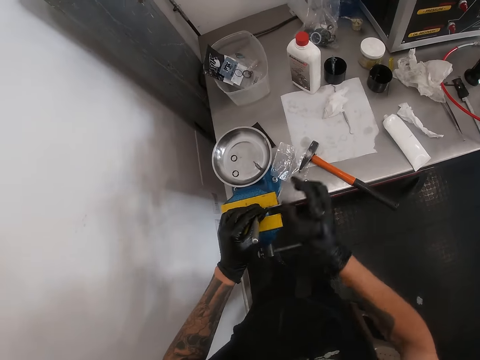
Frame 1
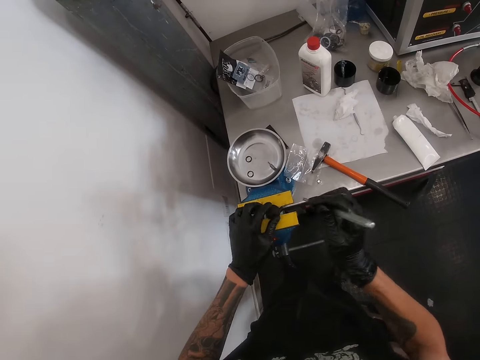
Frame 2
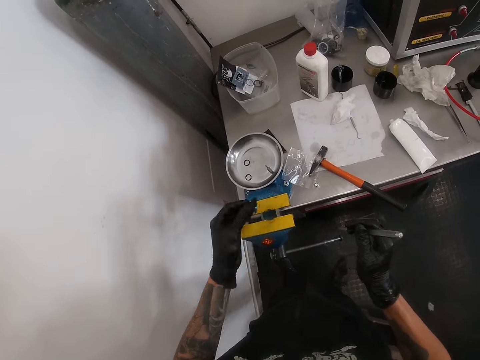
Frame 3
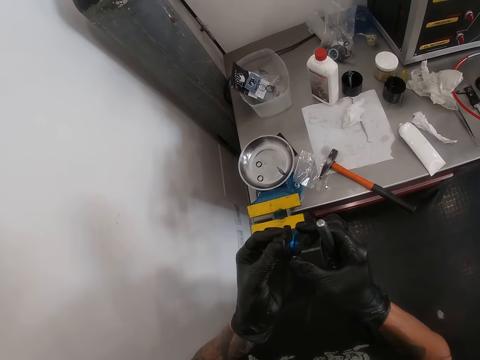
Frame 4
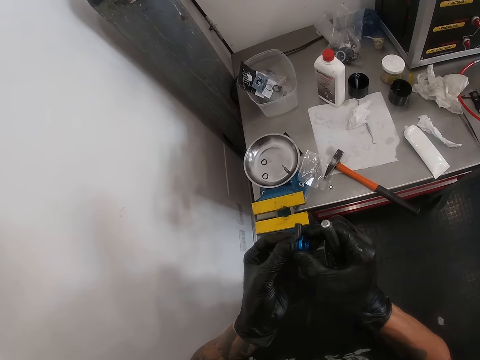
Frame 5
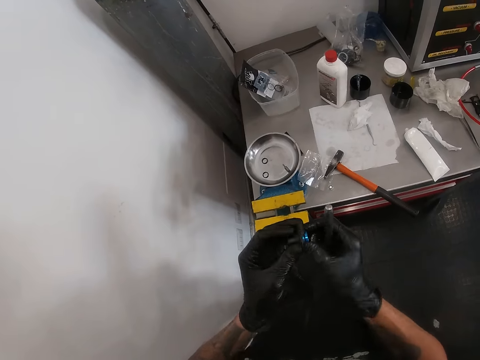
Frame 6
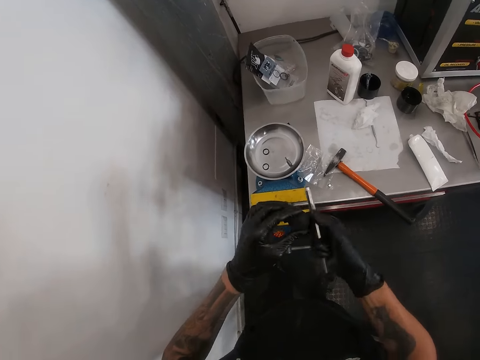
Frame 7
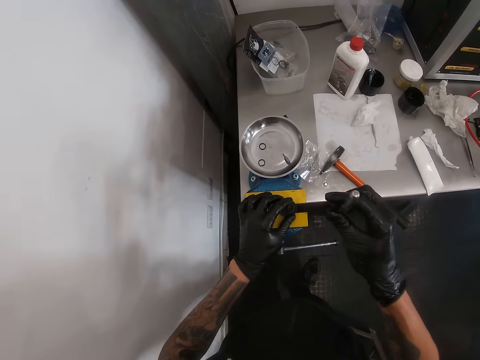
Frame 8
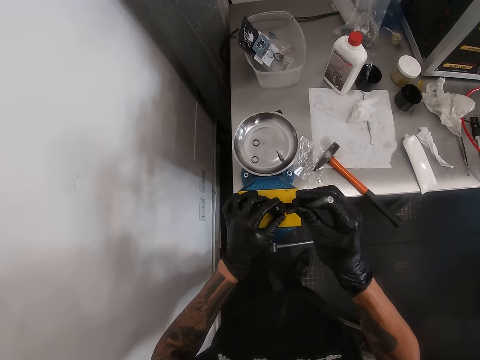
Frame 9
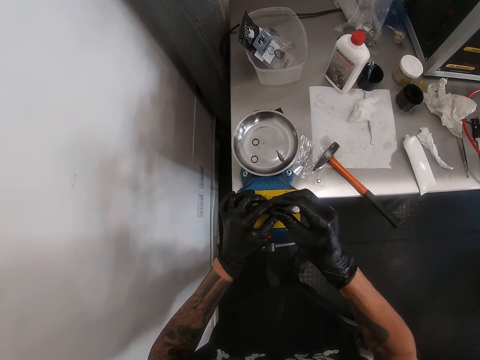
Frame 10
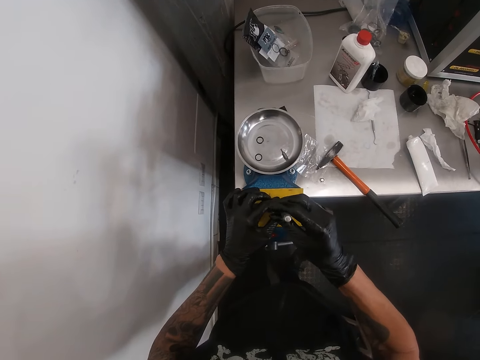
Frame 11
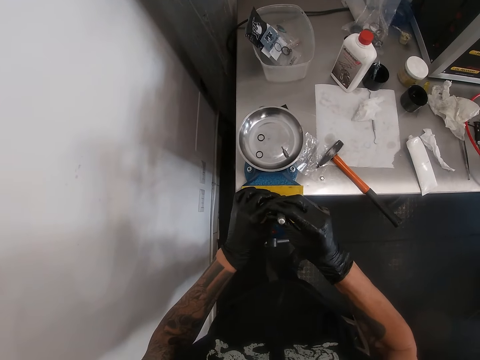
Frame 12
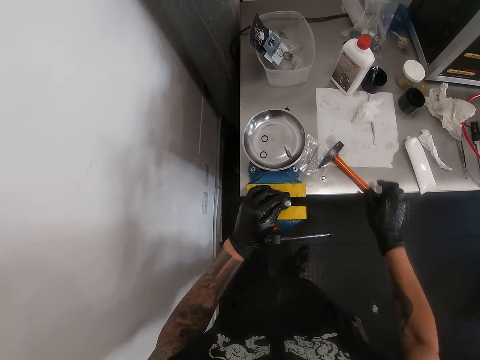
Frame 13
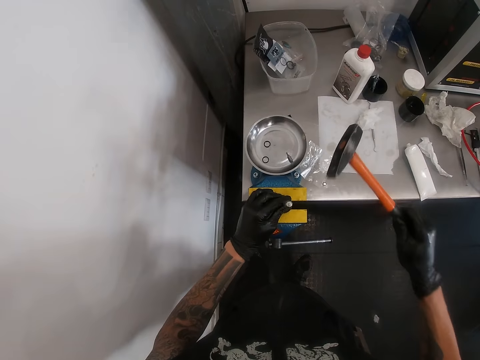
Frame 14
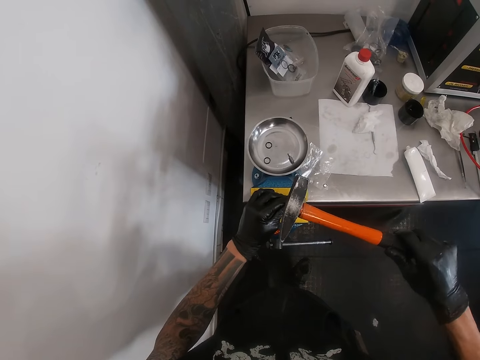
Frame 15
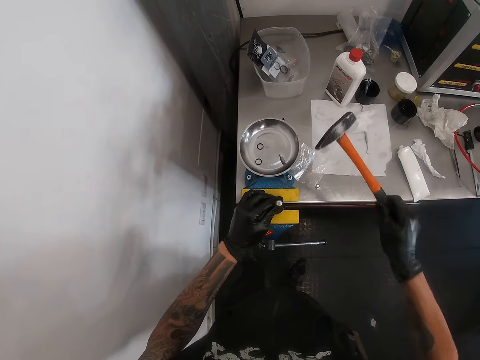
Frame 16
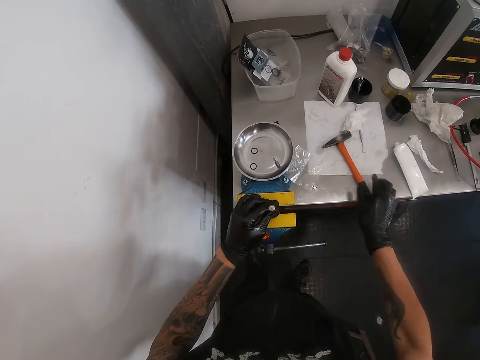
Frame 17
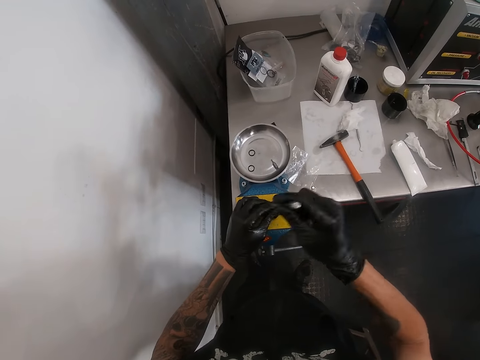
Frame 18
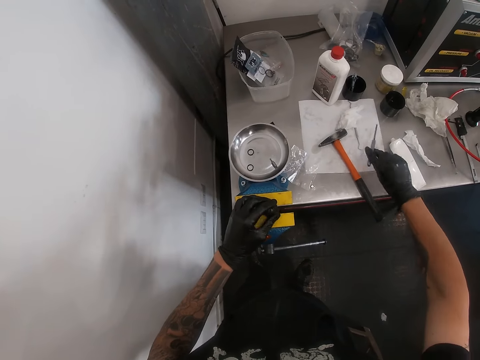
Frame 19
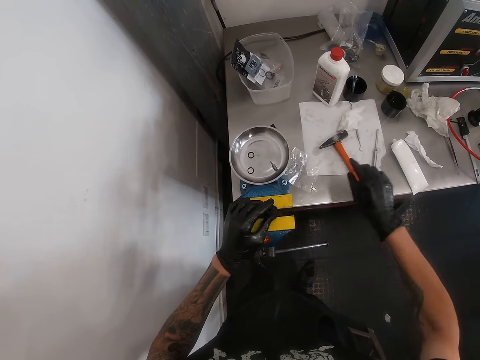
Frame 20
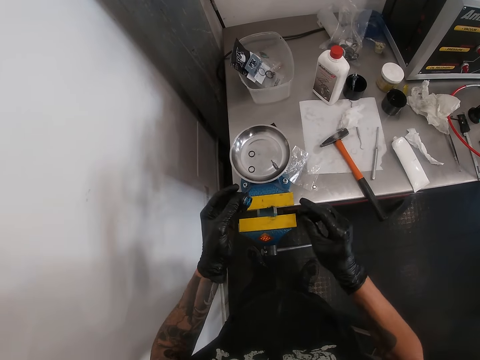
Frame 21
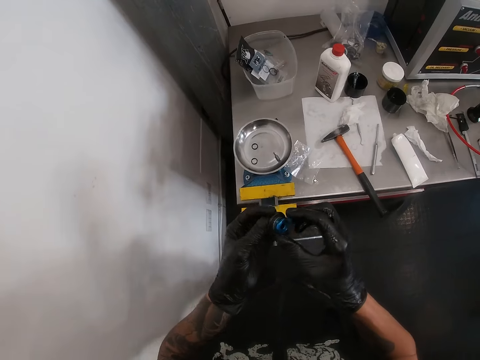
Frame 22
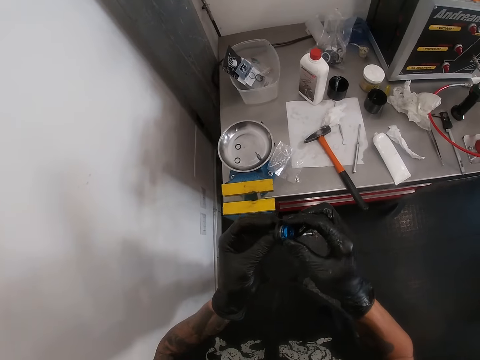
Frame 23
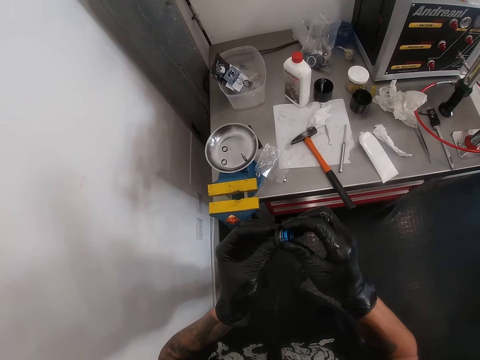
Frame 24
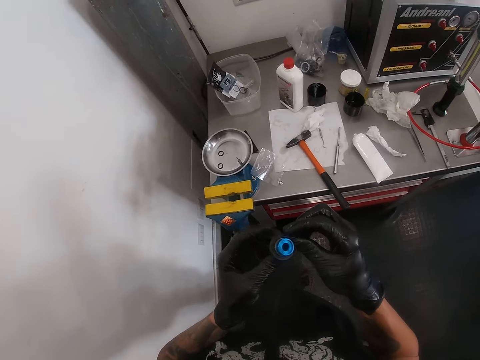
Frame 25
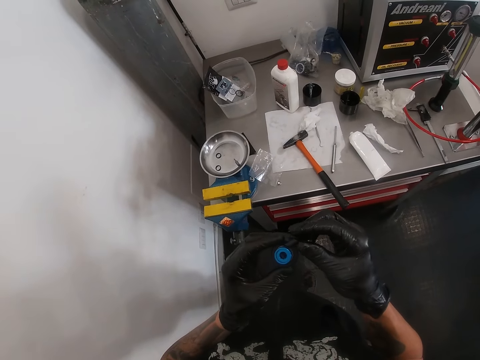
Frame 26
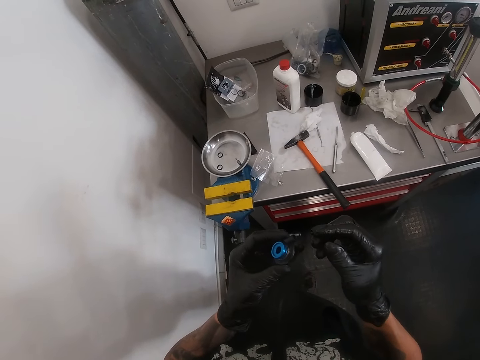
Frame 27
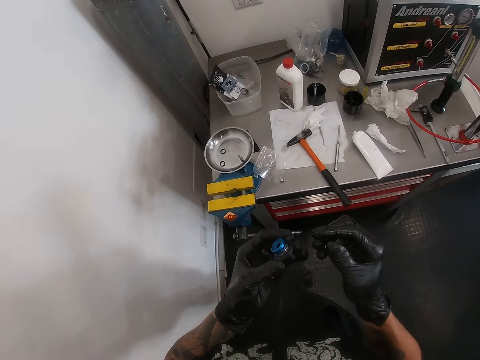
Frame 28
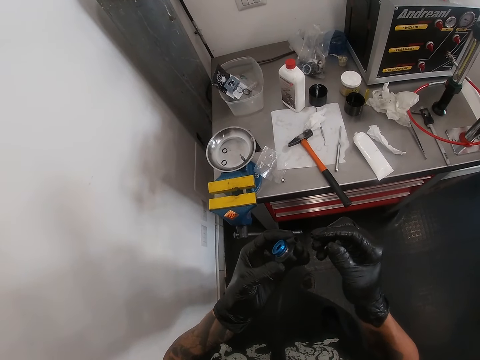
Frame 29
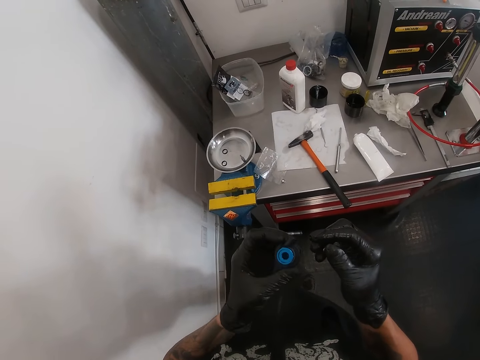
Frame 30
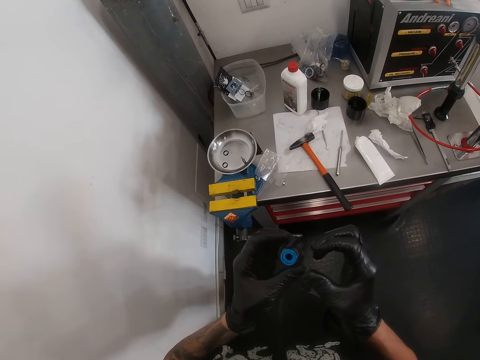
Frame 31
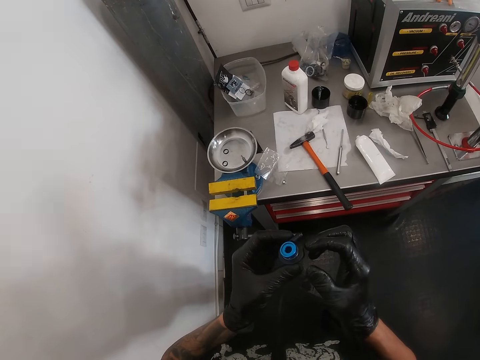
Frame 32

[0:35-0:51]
The camera wearer holds the adjustor knob with both hands. He places the adjustor knob on a table vice with his left hand. He puts the chain tool inside the adjustor knob on the table vice with his right hand. He picks up the hammer from the table with his right hand. He hammers the chain tool with the hammer in his right hand. He drops the hammer on the table with his right hand. He drops the chain tool on the table with his right hand. He holds the adjustor knob with both hands. He examines the adjustor knob with both hands.

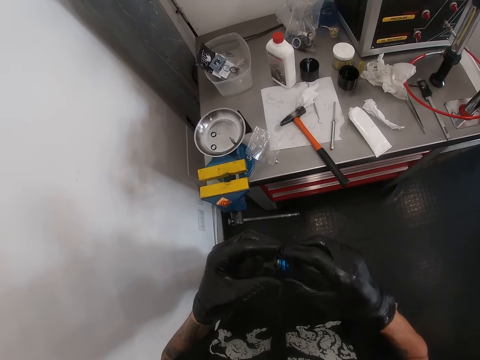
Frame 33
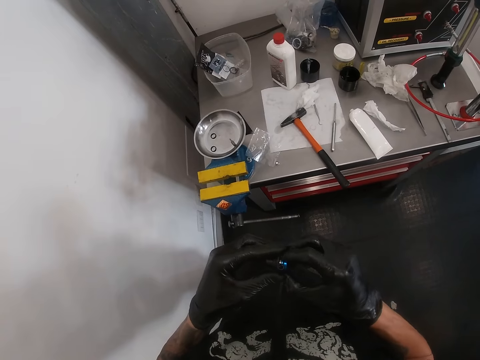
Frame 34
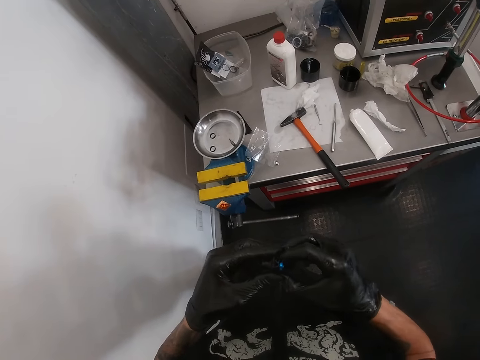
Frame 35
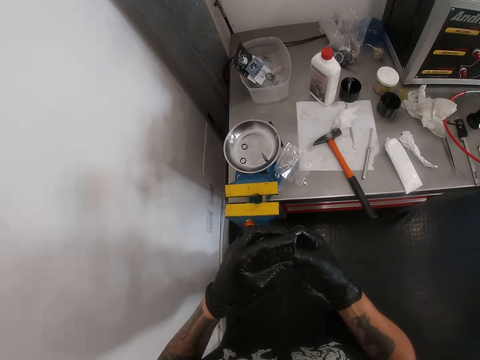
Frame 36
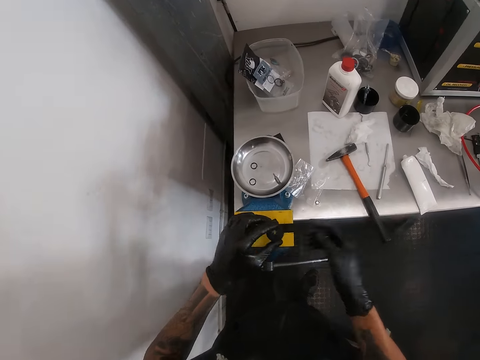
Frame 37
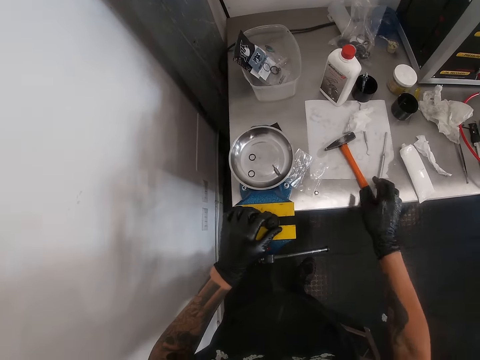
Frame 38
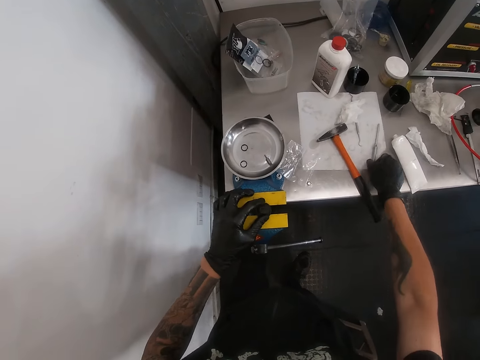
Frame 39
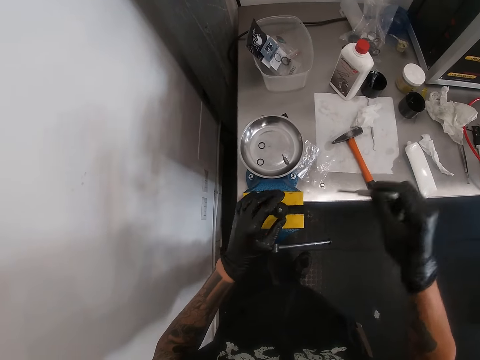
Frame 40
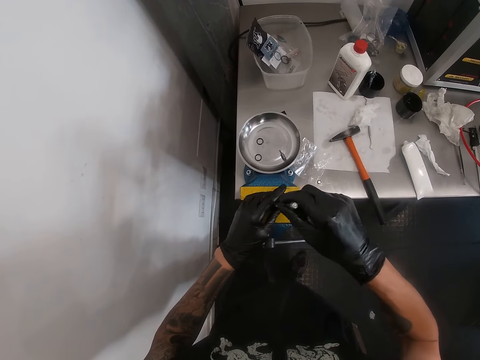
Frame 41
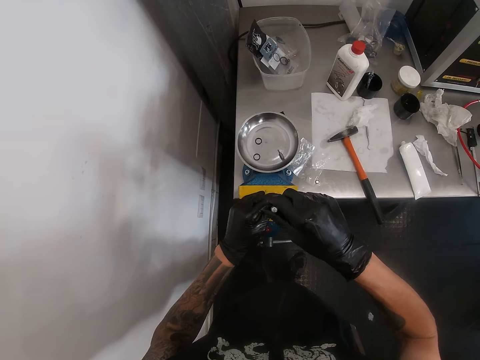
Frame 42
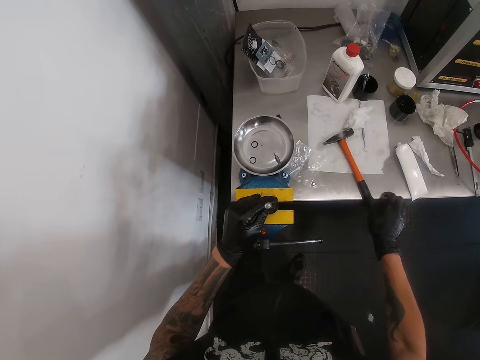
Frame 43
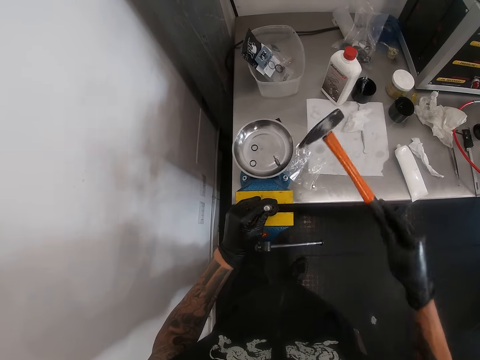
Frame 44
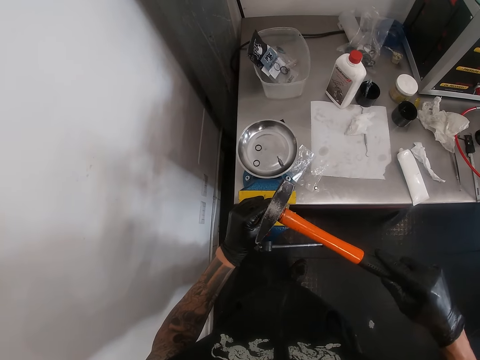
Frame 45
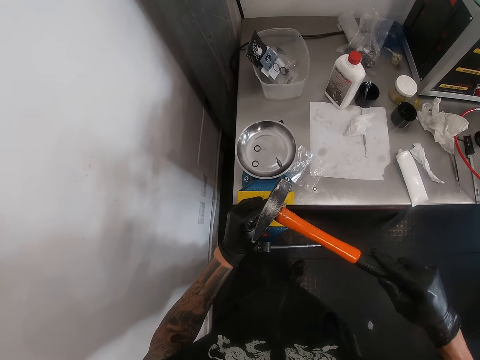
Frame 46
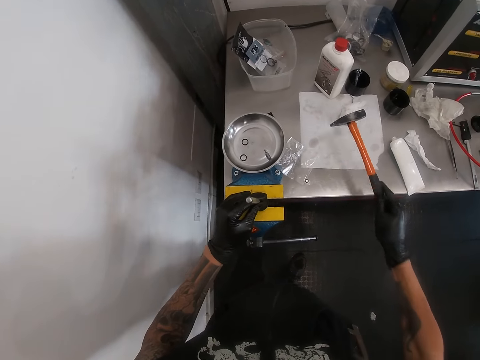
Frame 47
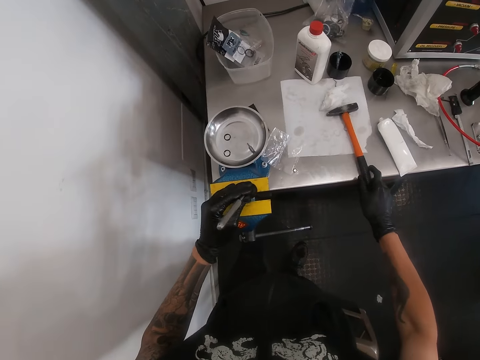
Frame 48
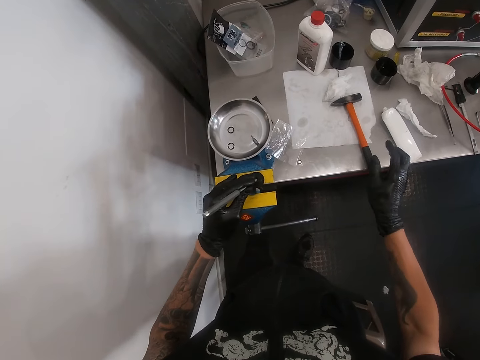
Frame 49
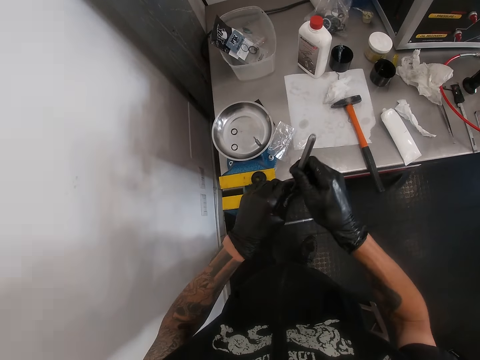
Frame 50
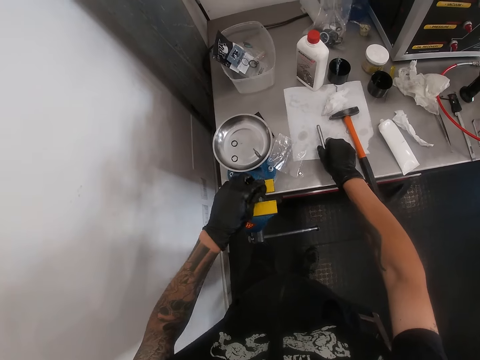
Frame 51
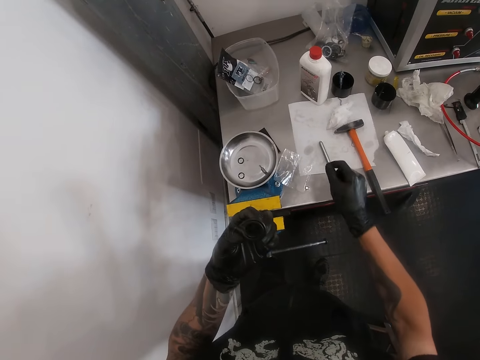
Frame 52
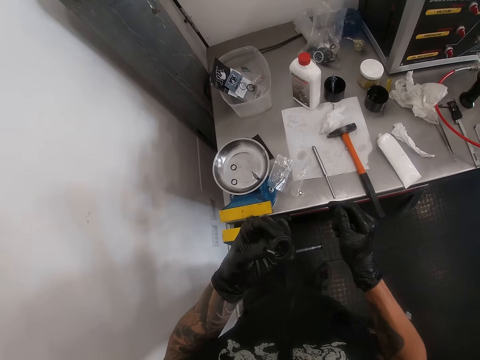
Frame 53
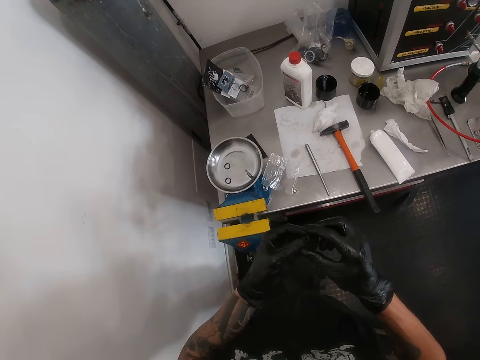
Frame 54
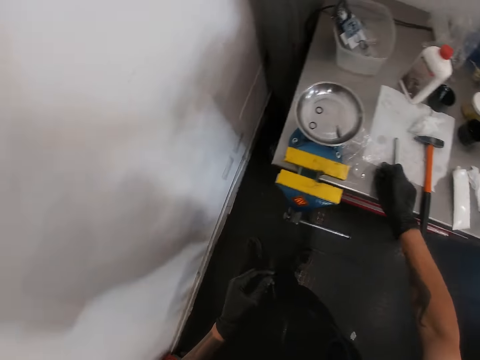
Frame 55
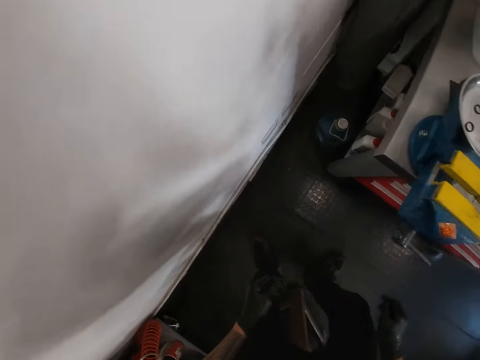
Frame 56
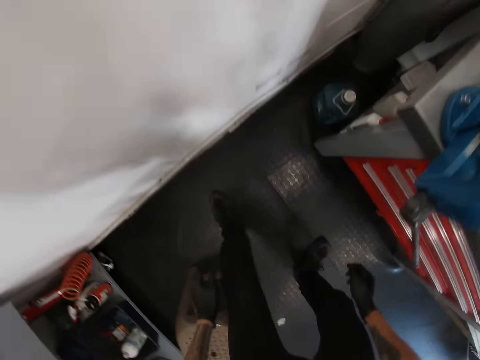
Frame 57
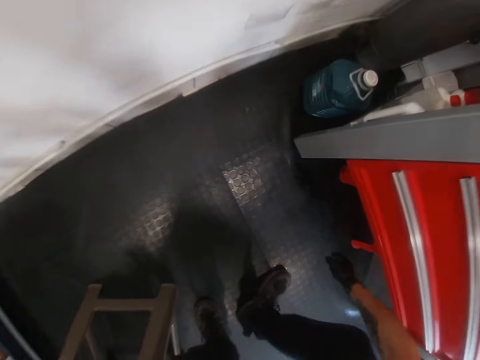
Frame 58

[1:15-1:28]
The camera wearer places the adjustor knob on a table vice with his left hand. He picks up the chain tool from the table with his right hand. He puts the chain tool inside the adjustor knob on the table vice with his right hand. He picks up the hammer from the table with his right hand. He hammers the chain tool with the hammer in his right hand. He drops the hammer on the table with his right hand. He drops the chain tool on the table with his right hand. He drops the adjustor knob on the table with his right hand.
